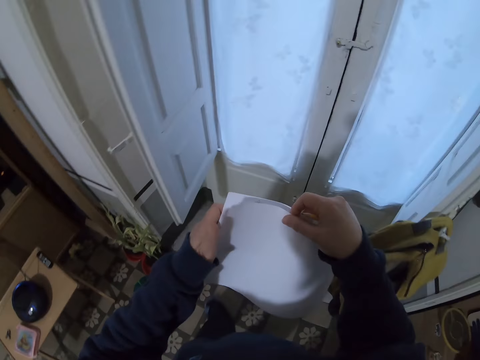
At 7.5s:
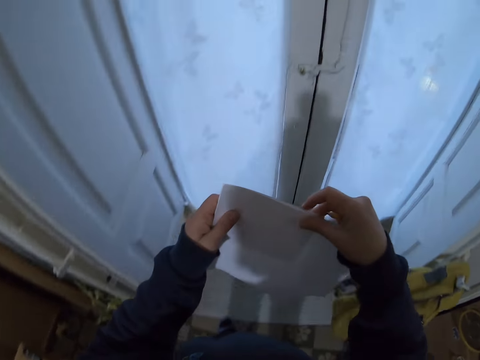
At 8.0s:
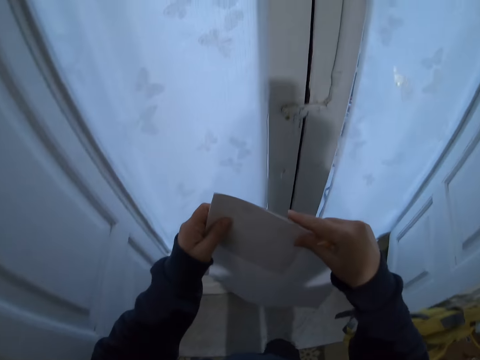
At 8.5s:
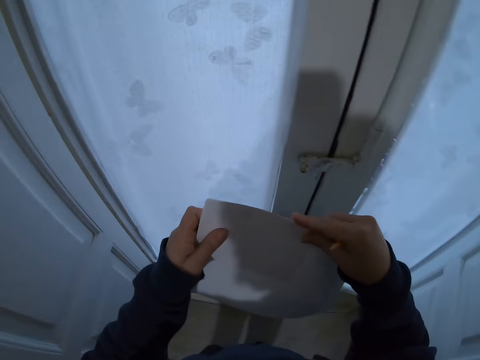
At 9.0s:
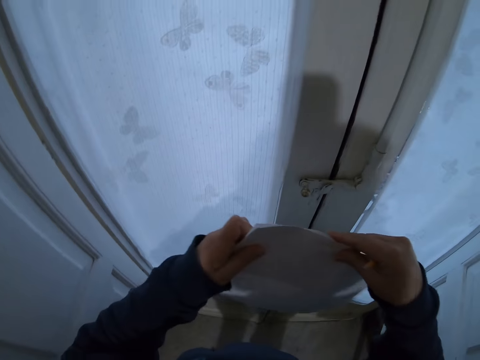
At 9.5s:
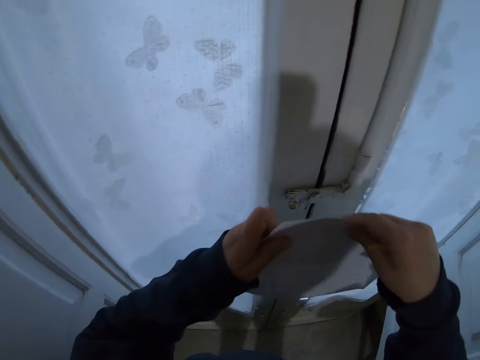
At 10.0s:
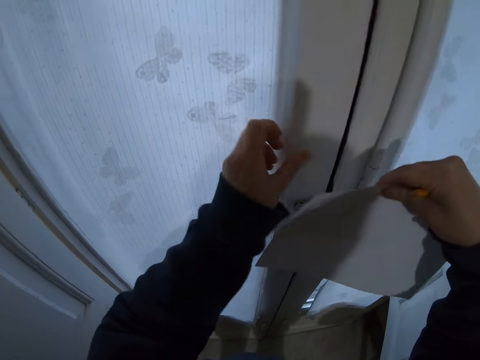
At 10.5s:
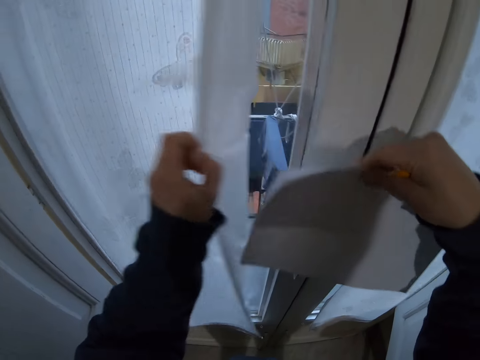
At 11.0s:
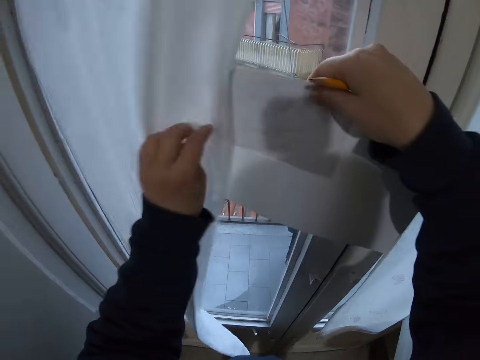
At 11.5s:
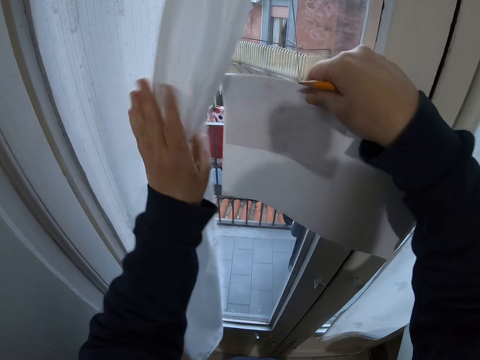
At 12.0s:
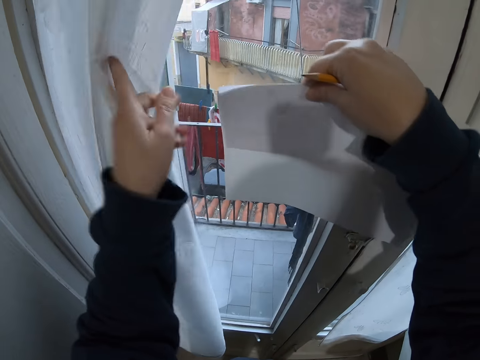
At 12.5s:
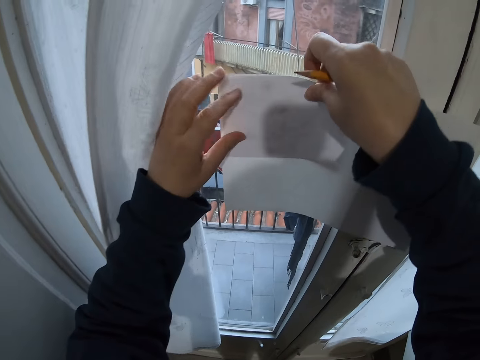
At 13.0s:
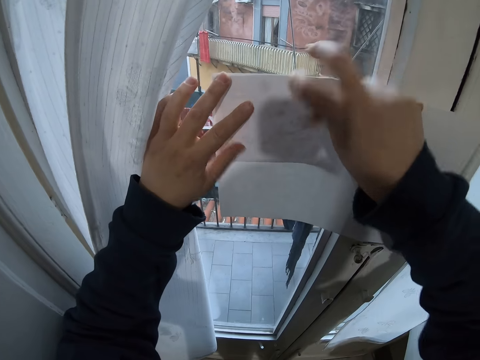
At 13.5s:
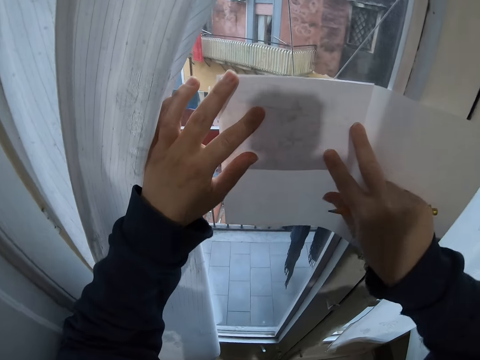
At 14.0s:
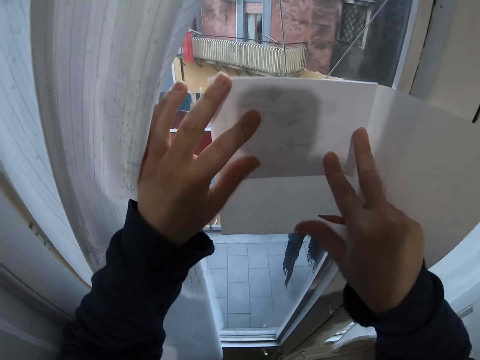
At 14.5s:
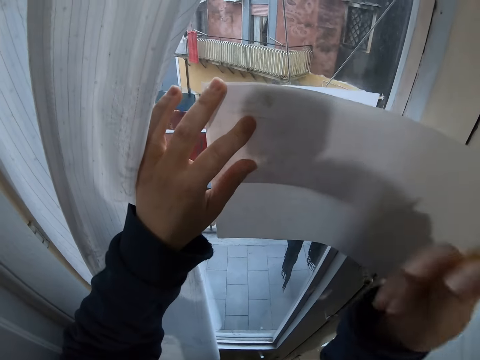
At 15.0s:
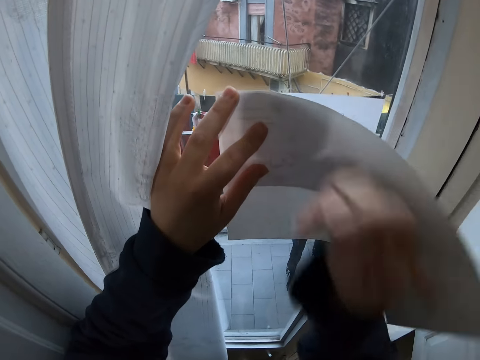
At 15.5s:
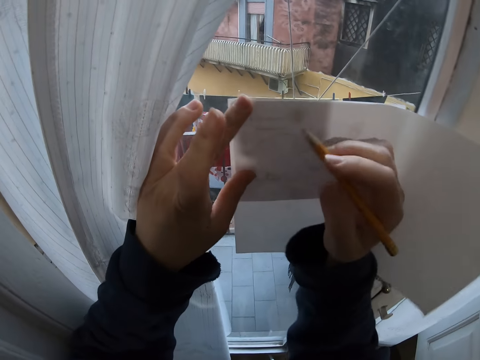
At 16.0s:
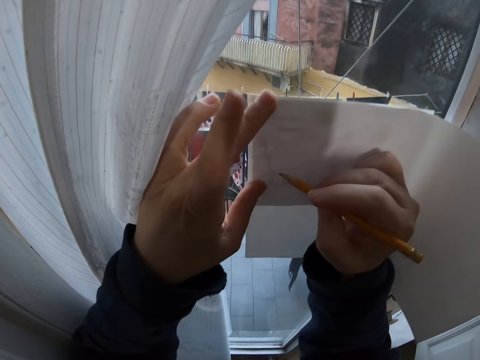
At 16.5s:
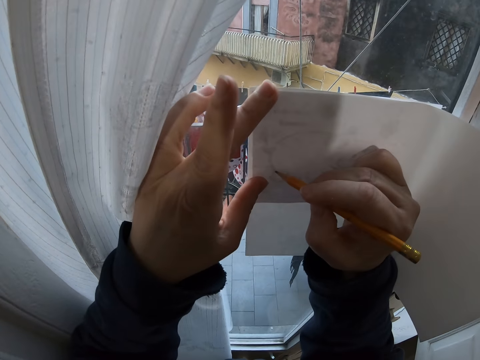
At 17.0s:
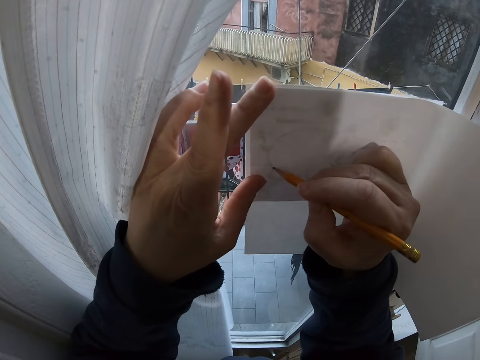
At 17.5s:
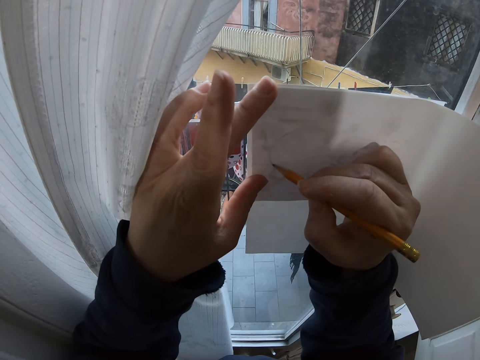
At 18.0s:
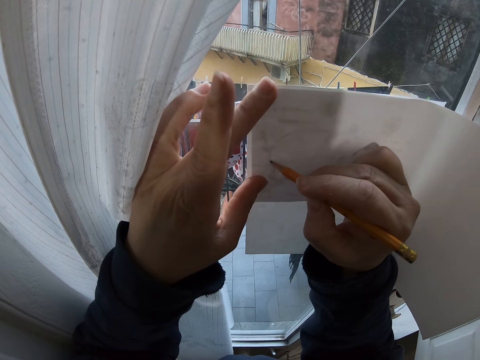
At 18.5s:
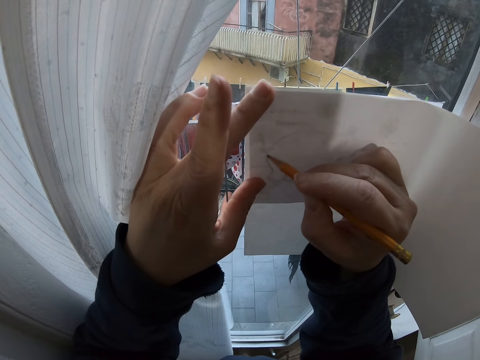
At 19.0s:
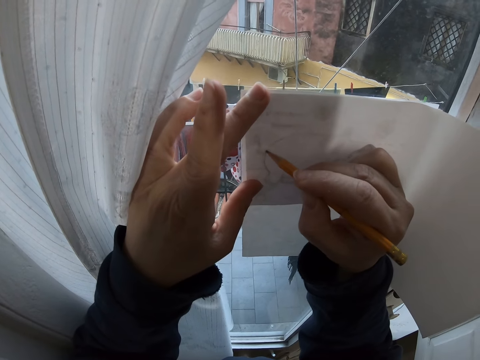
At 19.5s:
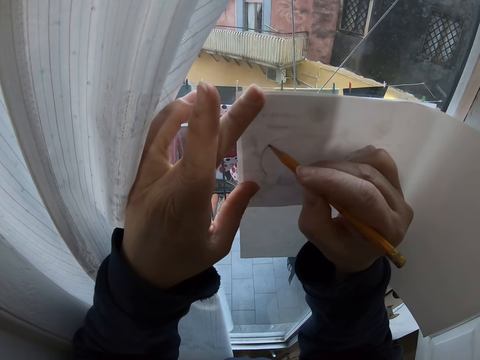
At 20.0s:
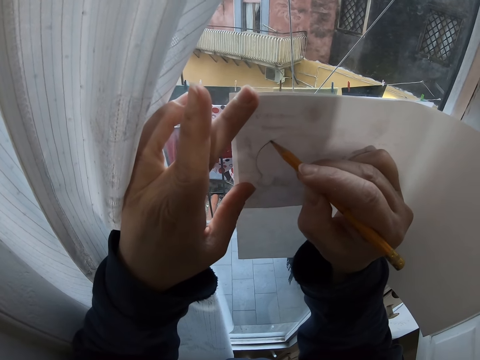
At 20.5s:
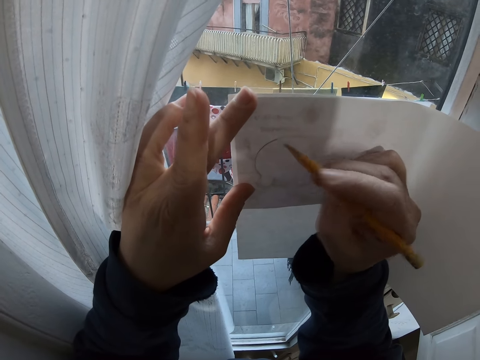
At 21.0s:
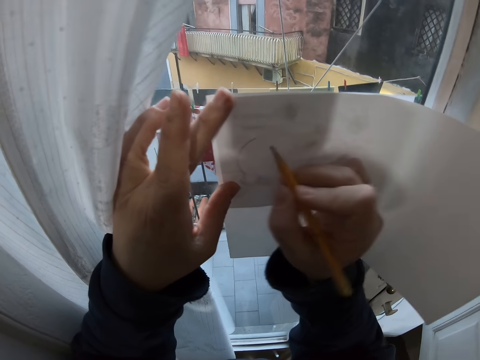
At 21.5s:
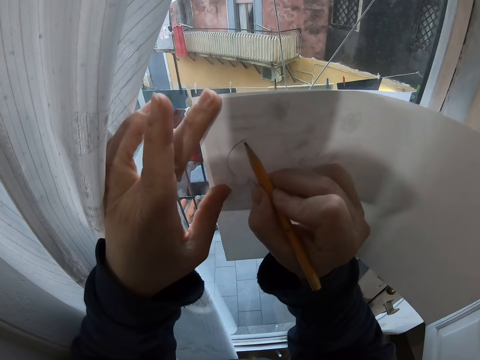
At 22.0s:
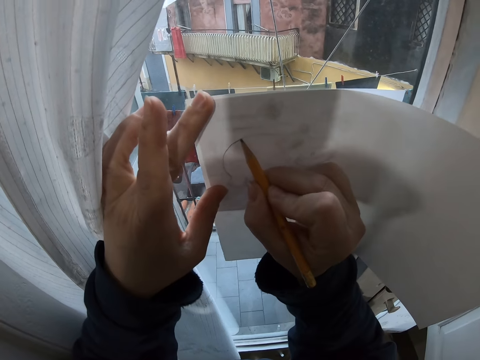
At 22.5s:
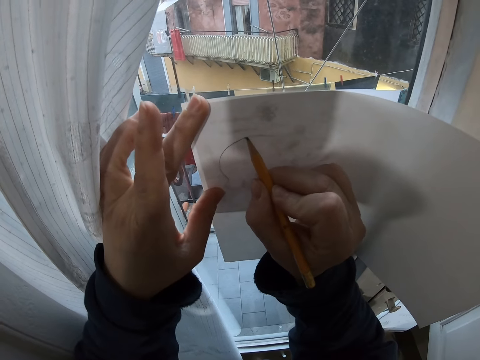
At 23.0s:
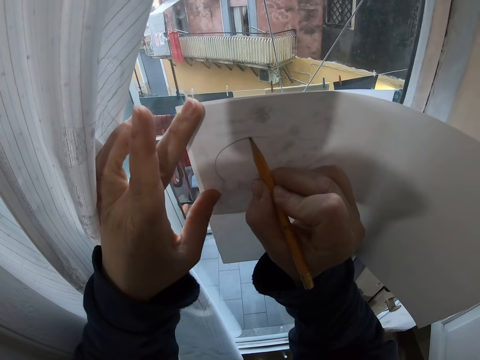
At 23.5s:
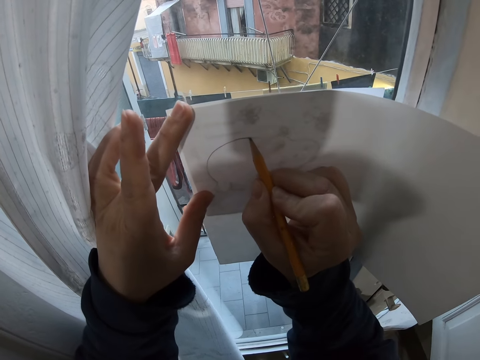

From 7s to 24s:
The camera wearer puts the two papers together. They draw the curtain. They place the drawing paper on a window pane. They trace a picture on the drawing paper.

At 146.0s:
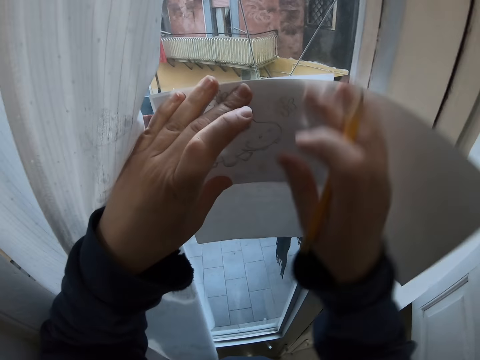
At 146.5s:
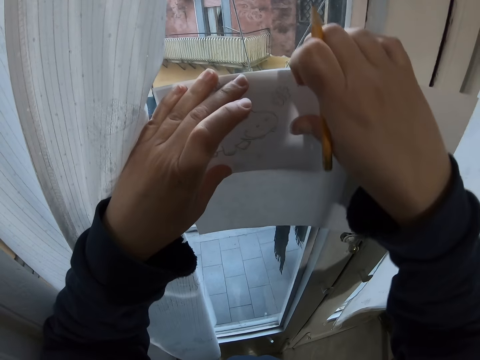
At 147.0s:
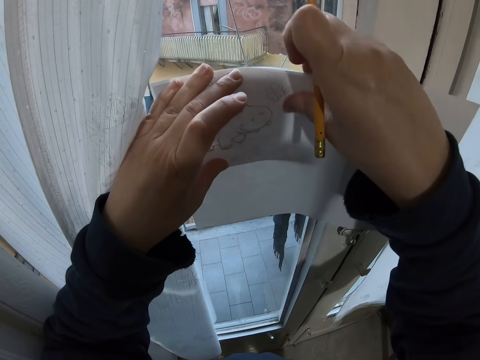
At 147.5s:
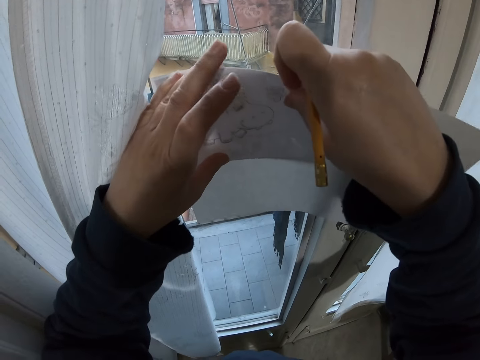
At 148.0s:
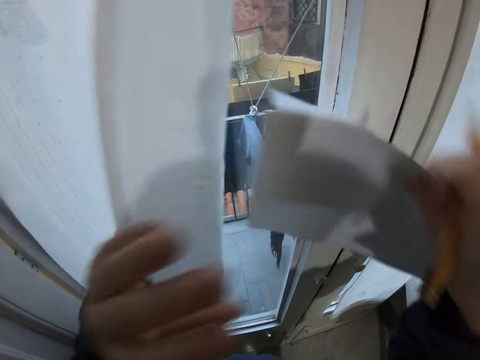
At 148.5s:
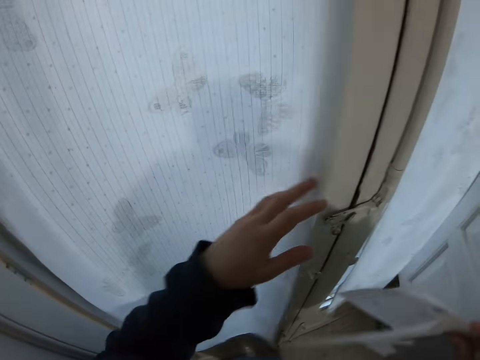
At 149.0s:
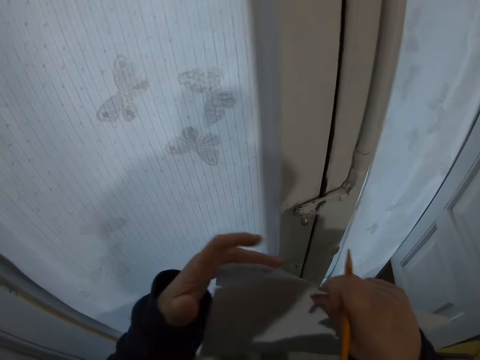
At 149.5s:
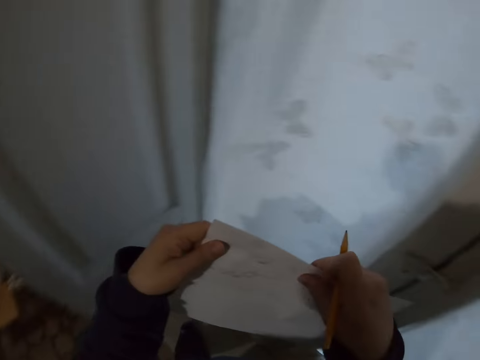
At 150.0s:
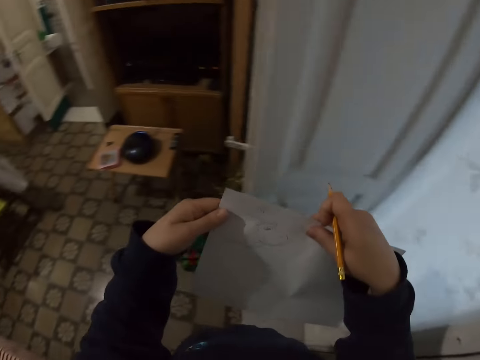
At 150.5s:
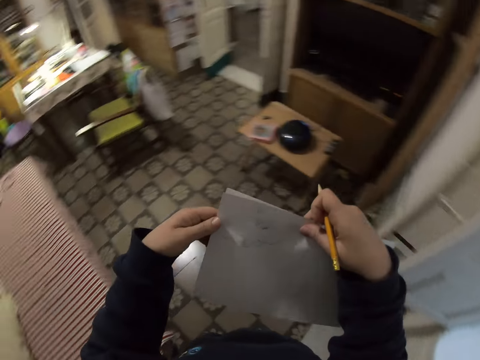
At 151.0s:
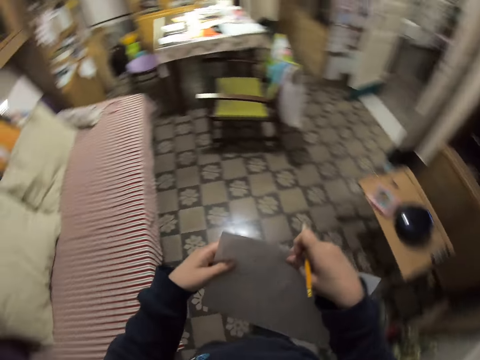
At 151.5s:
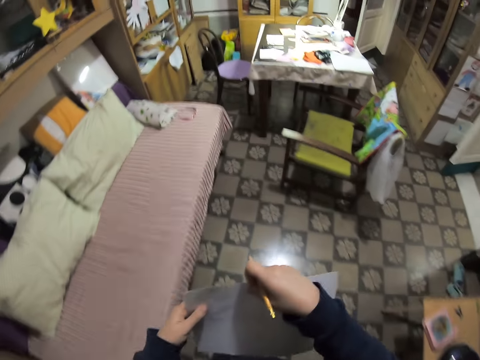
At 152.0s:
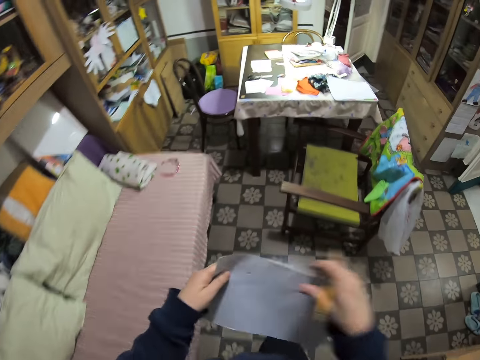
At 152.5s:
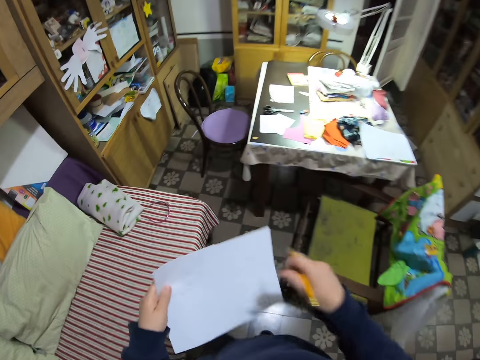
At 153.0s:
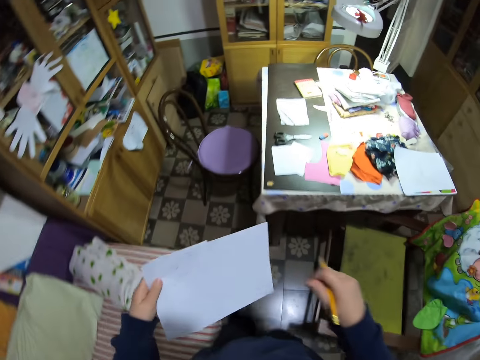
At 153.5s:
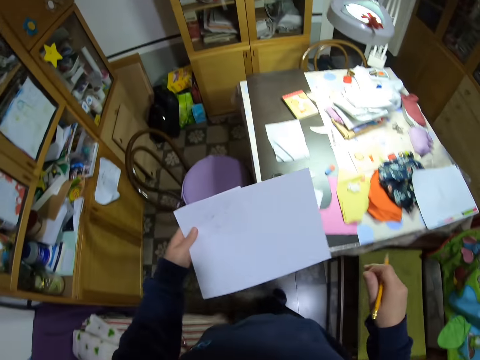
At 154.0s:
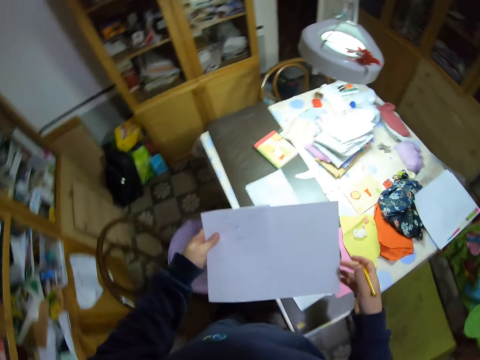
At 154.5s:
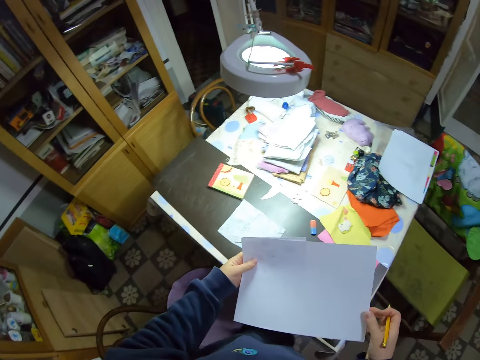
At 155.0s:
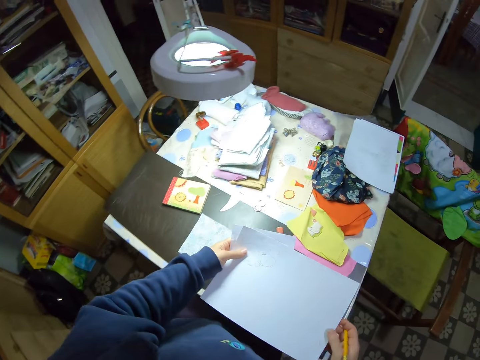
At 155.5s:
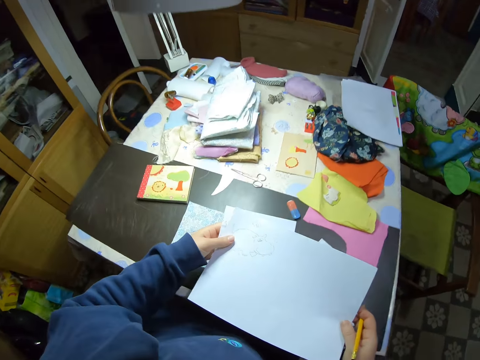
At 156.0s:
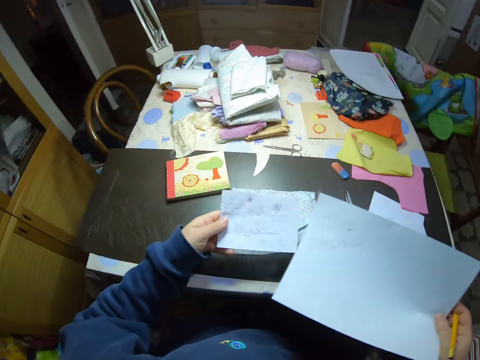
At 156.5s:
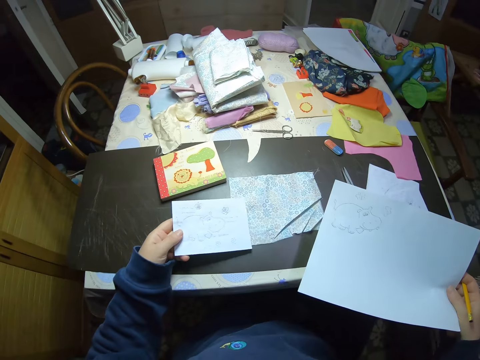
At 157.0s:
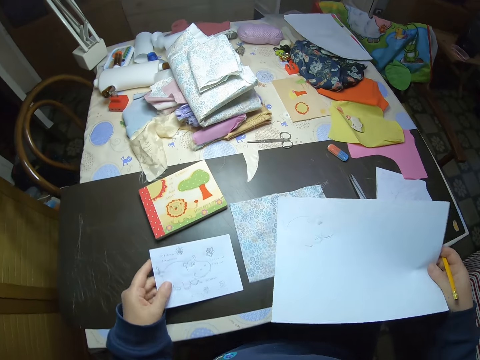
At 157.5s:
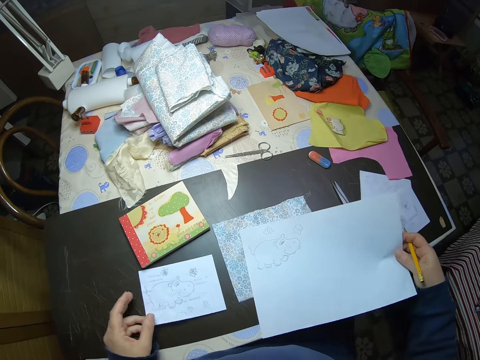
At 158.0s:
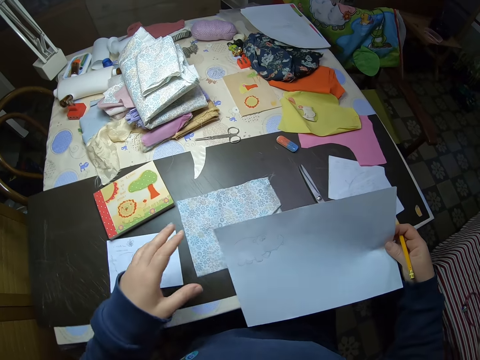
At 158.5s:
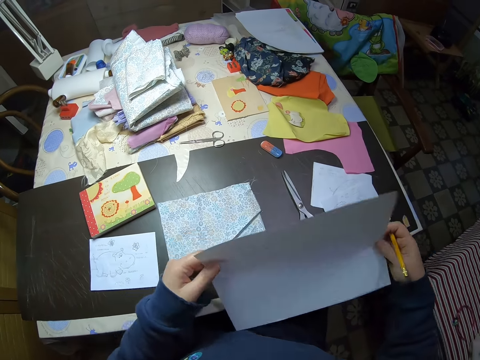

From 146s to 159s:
The camera wearer removes the drawing paper from the window pane. They draw back the curtain. They turn around. They walk toward the table. They sit. They place the drawing paper on the table.
